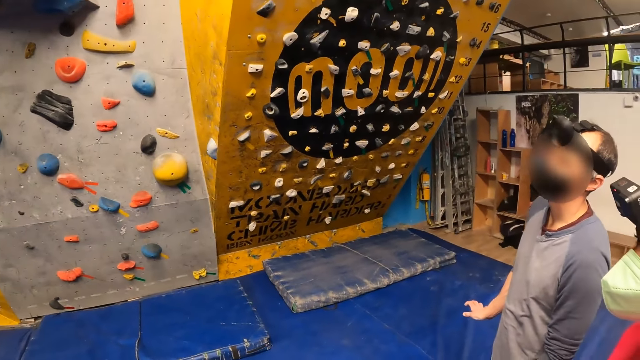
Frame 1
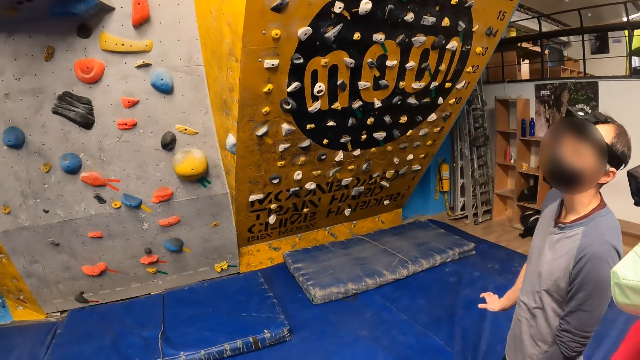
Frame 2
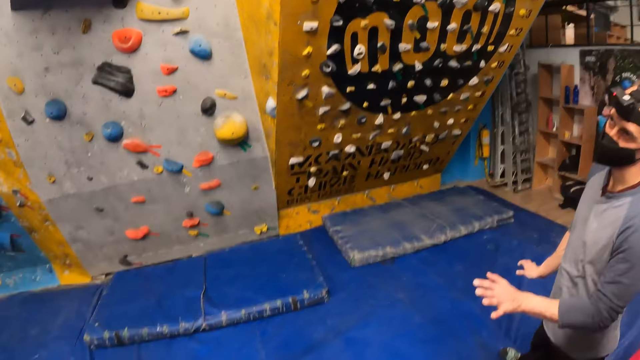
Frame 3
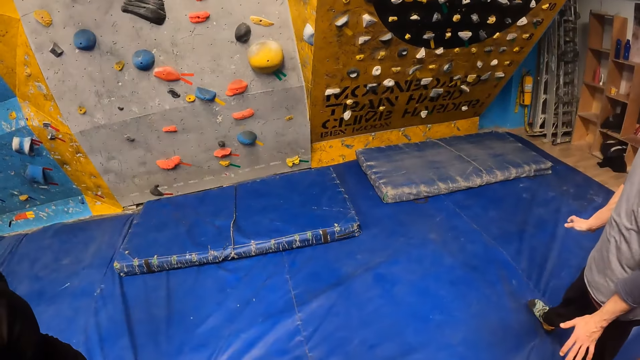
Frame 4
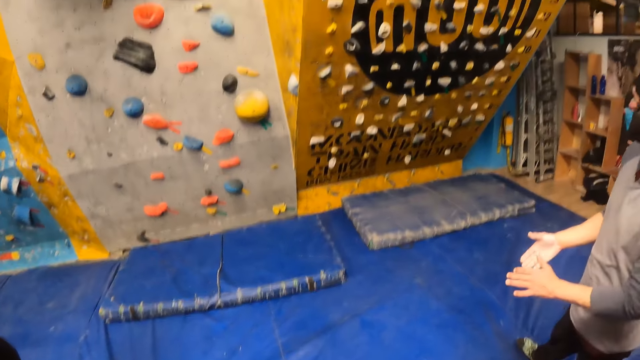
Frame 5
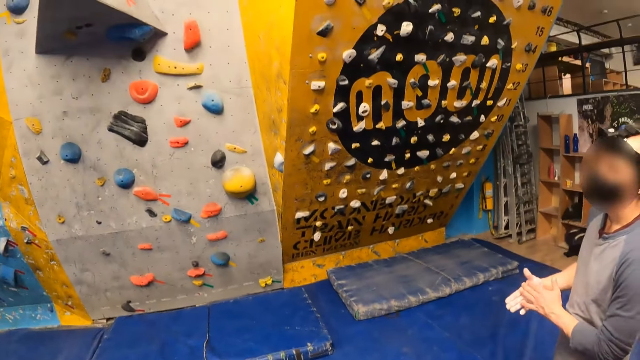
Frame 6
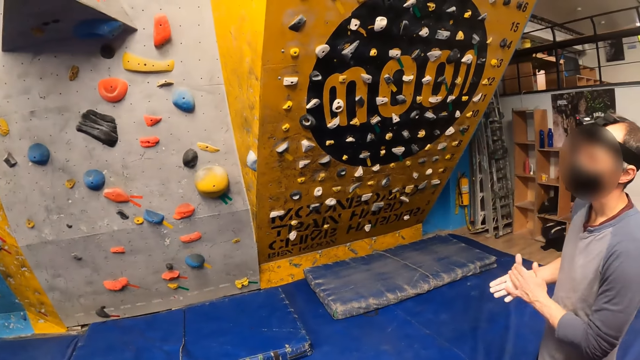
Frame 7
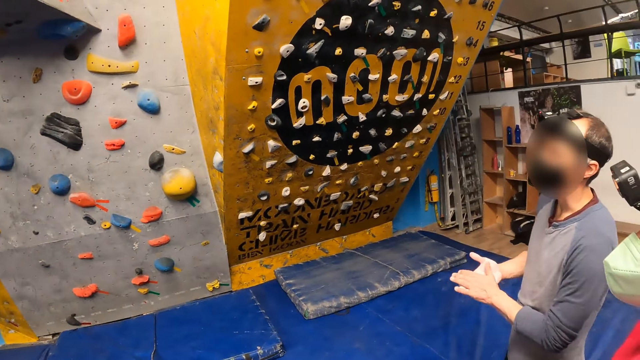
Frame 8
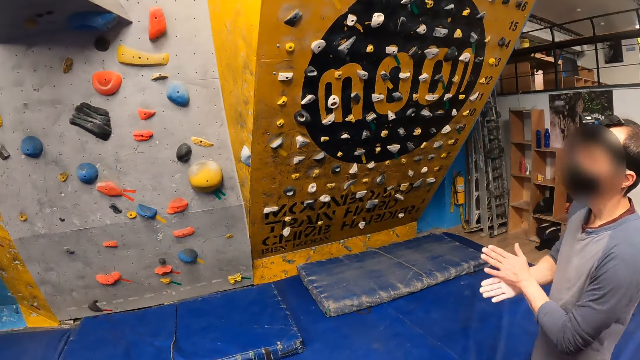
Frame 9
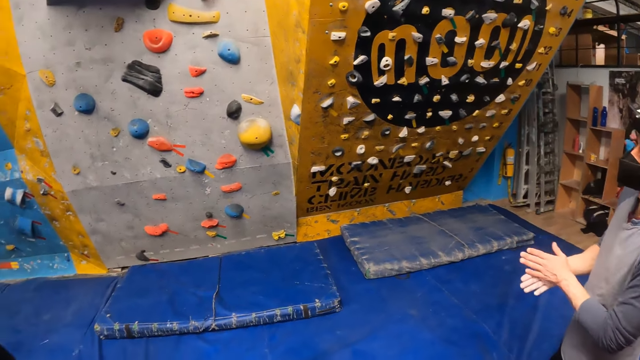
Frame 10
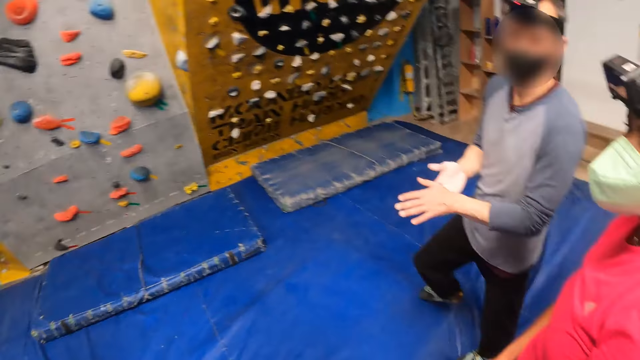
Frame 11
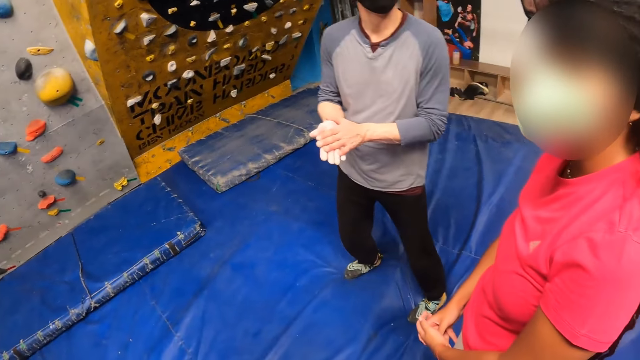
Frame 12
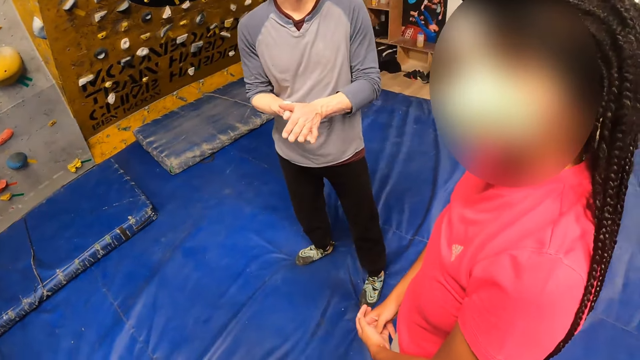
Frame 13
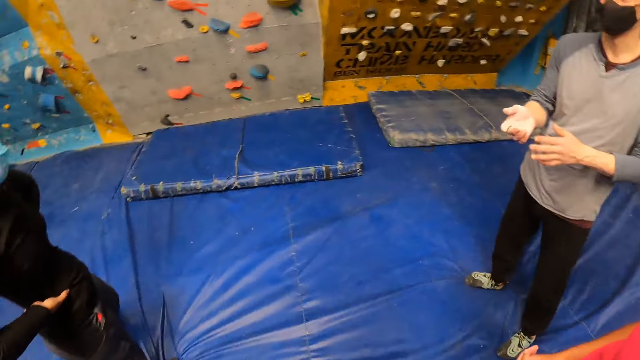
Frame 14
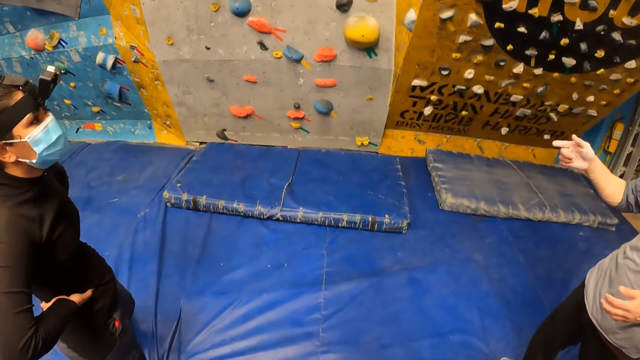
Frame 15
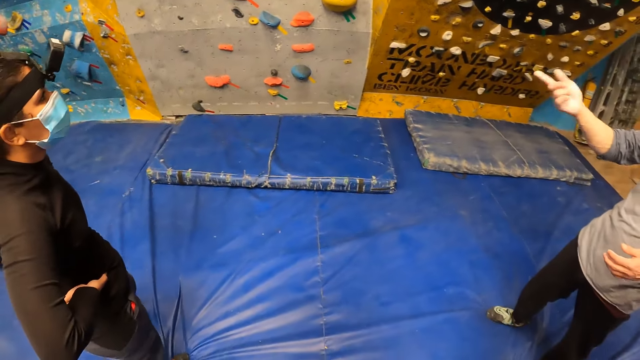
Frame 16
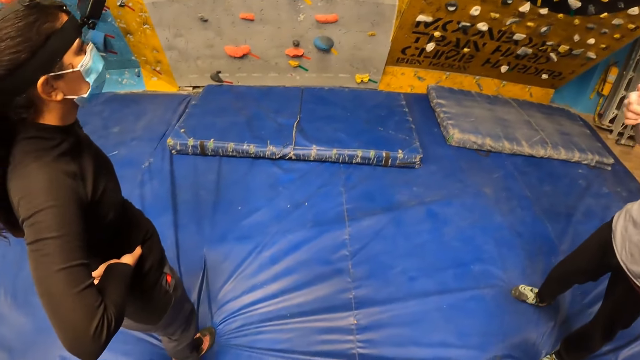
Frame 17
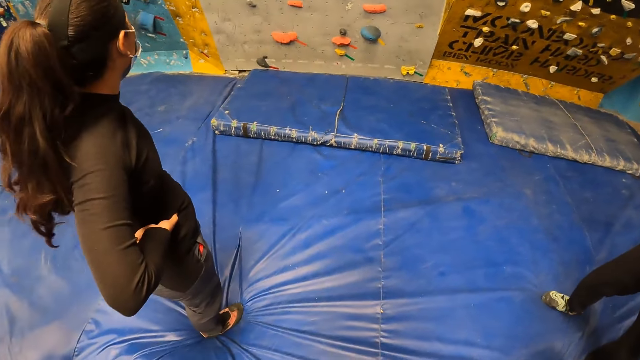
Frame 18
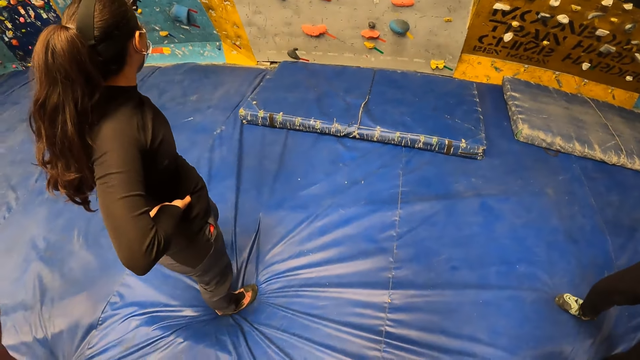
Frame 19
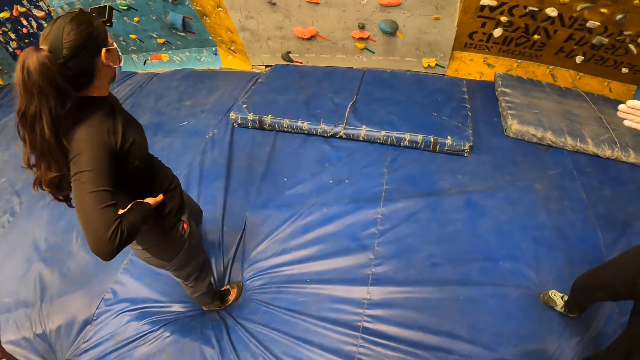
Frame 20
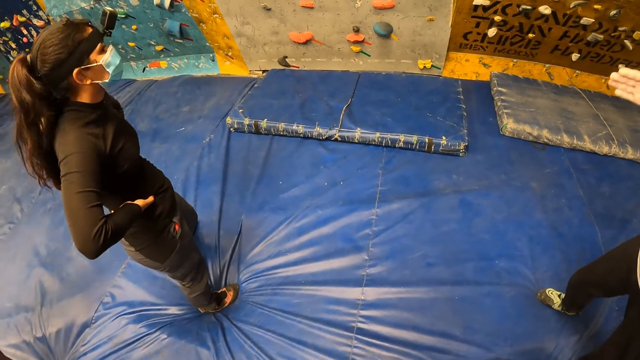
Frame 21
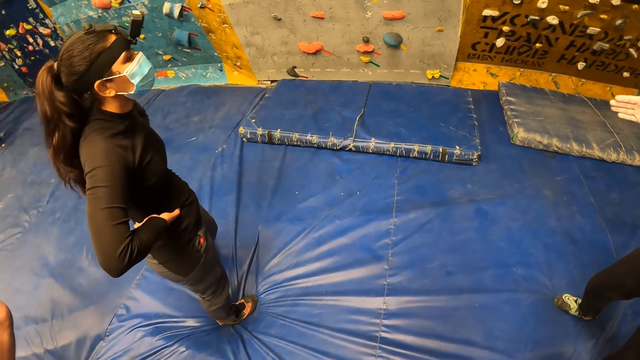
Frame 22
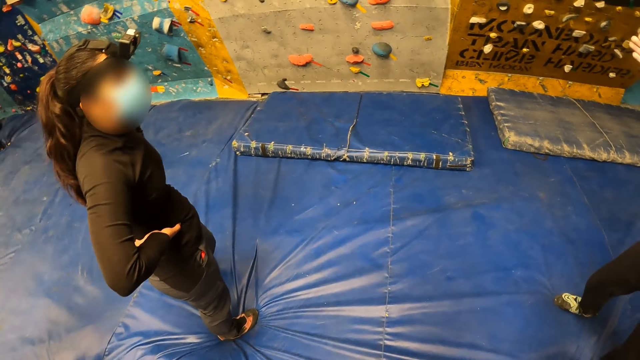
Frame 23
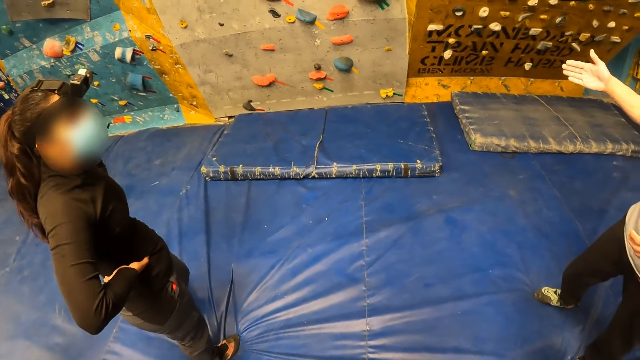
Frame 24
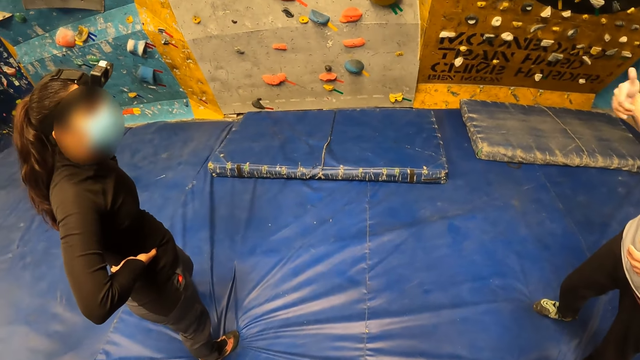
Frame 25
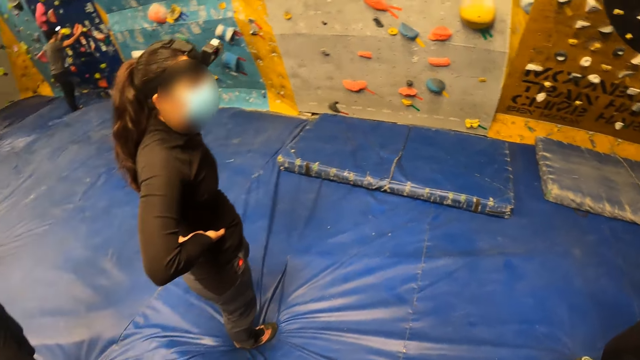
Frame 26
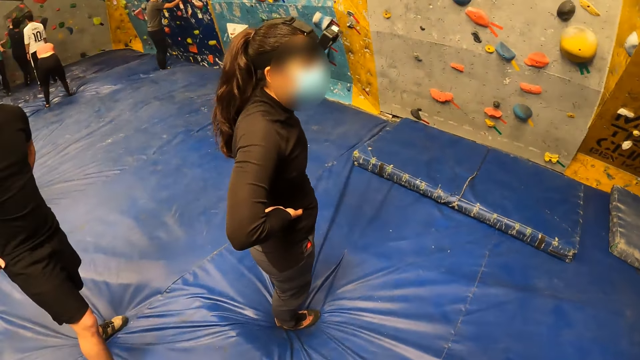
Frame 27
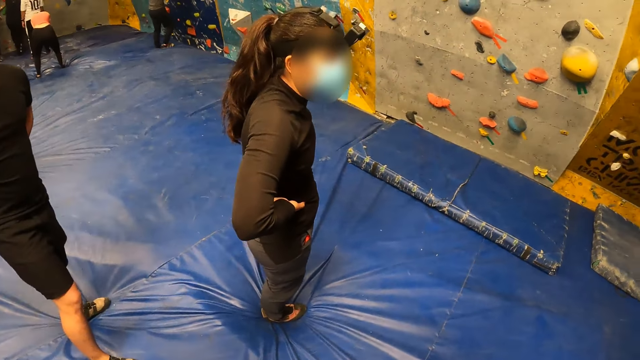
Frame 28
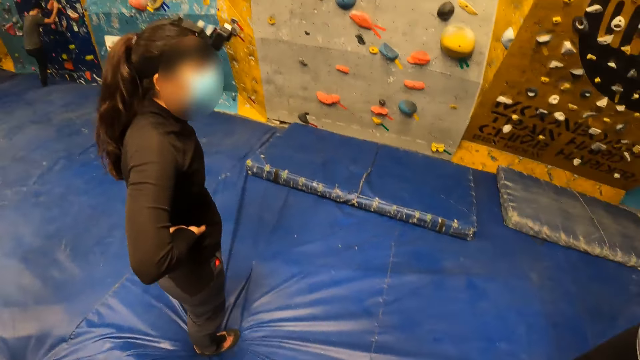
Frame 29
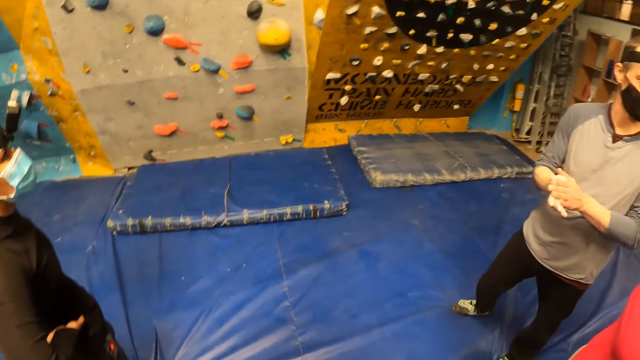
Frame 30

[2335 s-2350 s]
The camera wearer converses with a man and a woman. Another man rubs his hands together. The first man converses with another woman. The camera wearer looks around the rock wall. The first man converses with the other woman. The camera wearer looks around the rock wall.

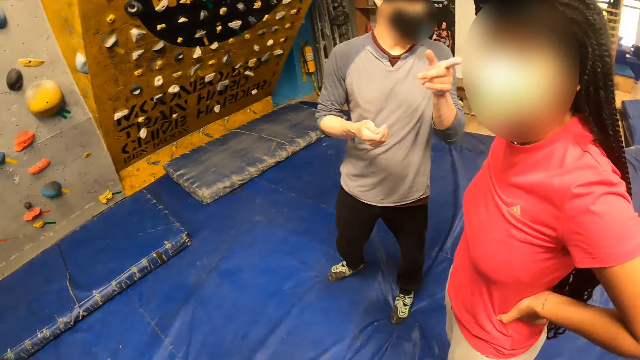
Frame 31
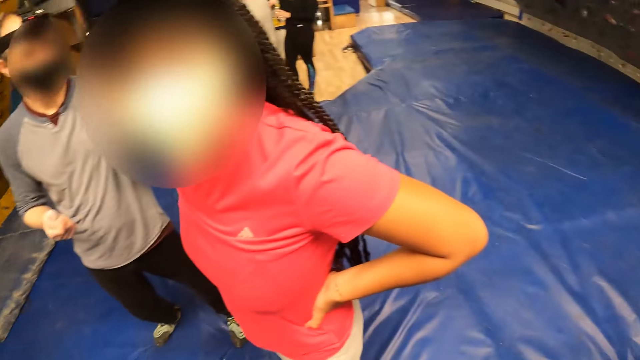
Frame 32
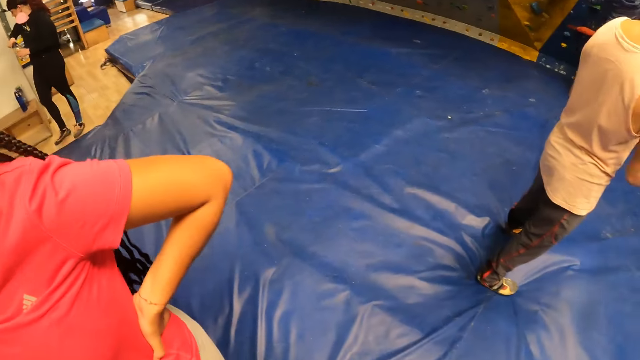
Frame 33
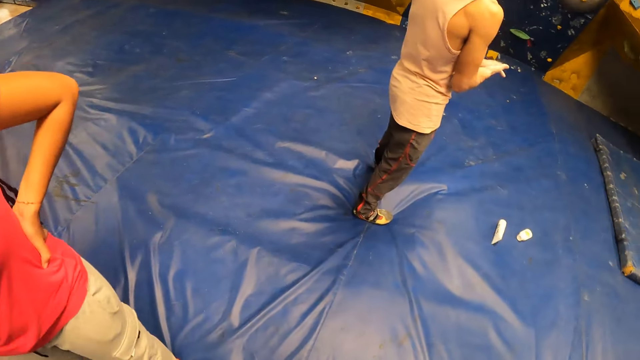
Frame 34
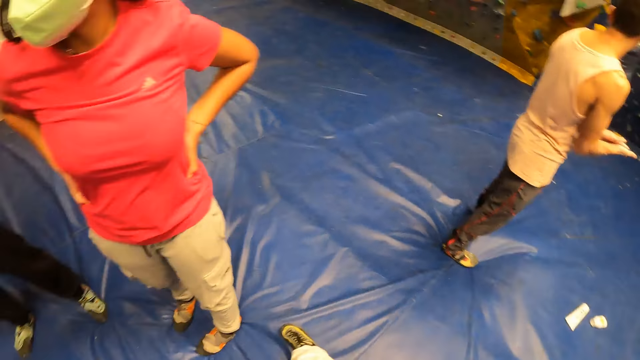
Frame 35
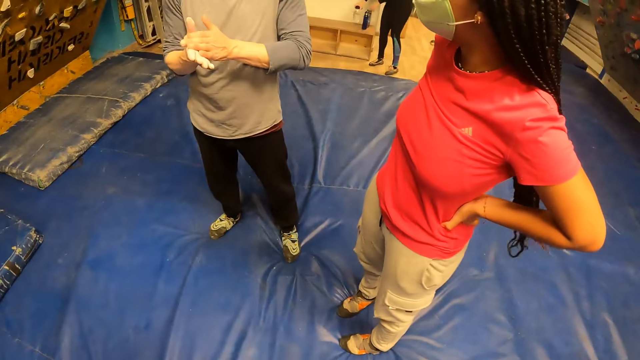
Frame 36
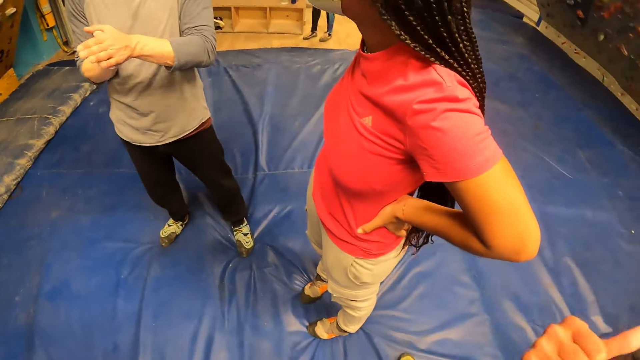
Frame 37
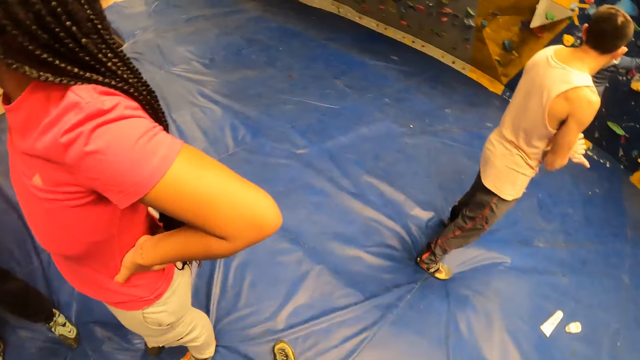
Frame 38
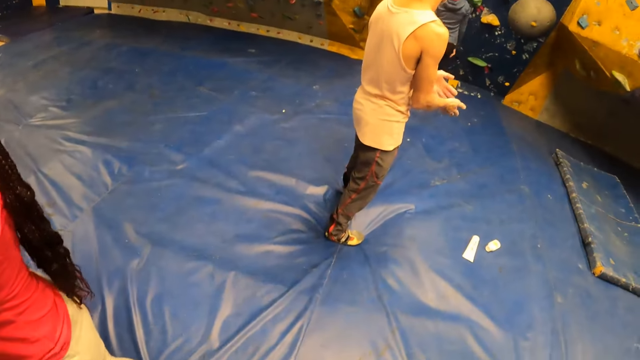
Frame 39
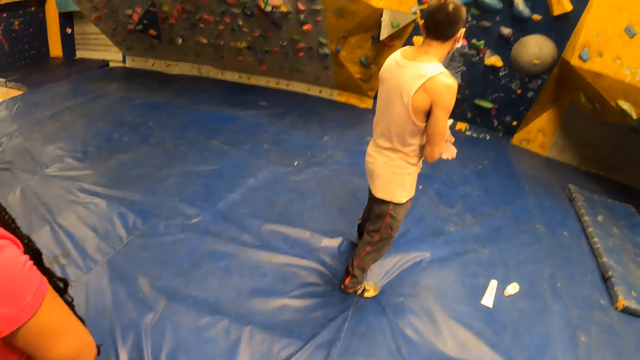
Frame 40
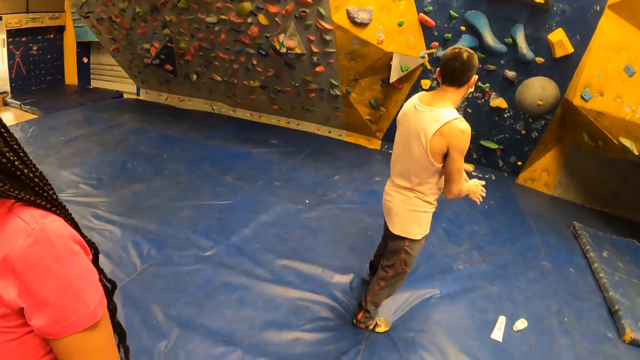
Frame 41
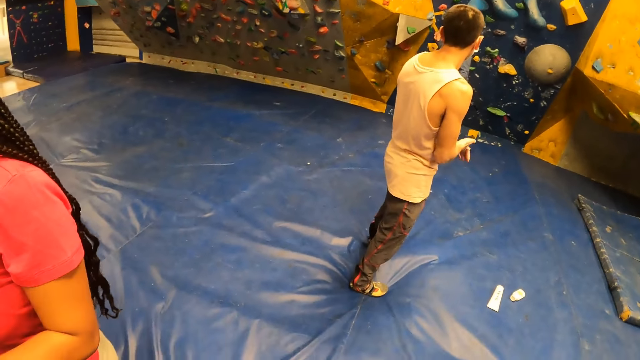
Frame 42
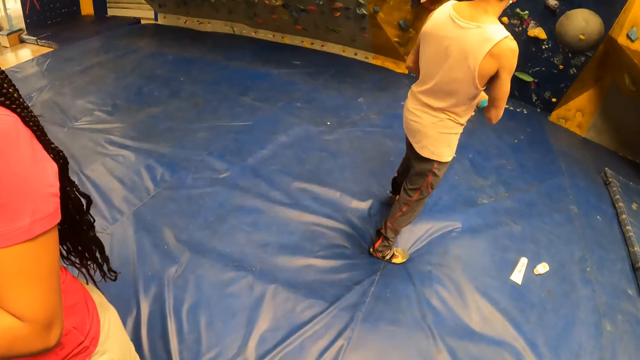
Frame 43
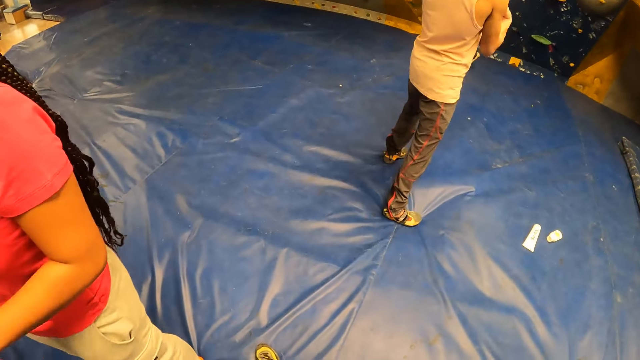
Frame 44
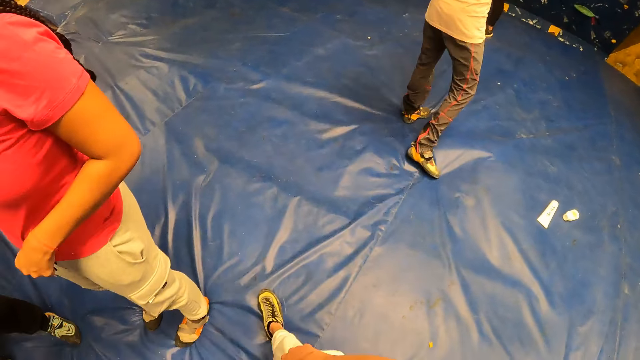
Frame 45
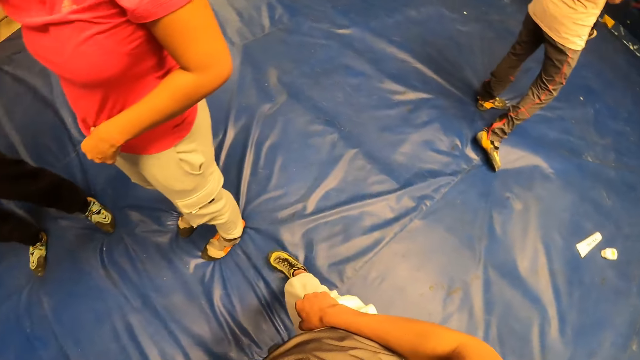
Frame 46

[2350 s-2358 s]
The camera wearer converses with a woman. A man rubs his hands together. The camera wearer looks around the indoor playground. They converse with another man and the woman. They look around the indoor playground.
